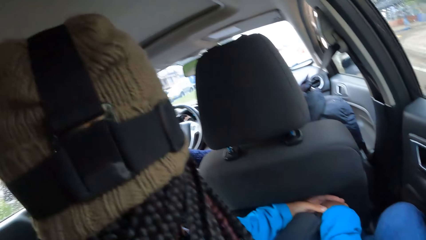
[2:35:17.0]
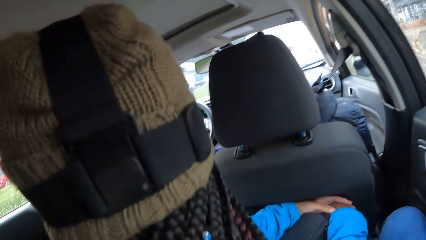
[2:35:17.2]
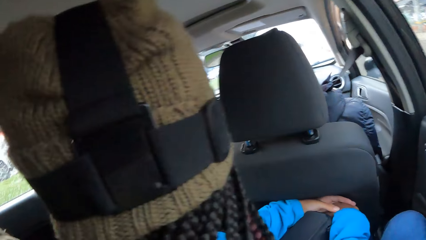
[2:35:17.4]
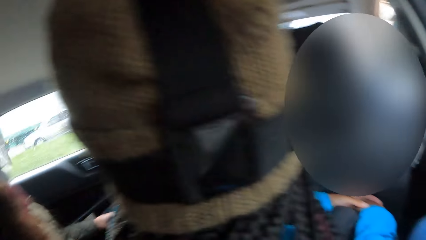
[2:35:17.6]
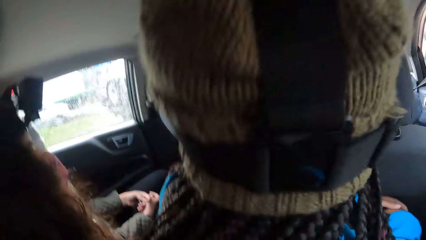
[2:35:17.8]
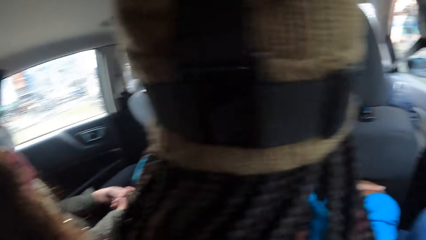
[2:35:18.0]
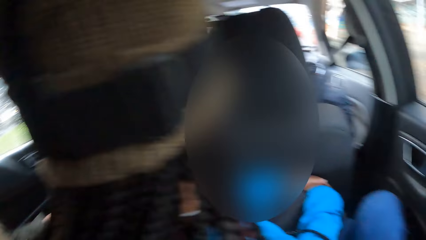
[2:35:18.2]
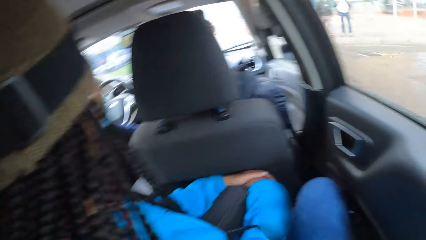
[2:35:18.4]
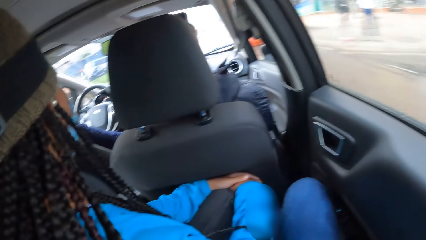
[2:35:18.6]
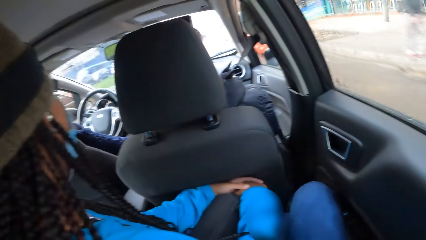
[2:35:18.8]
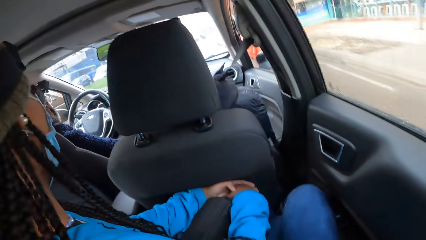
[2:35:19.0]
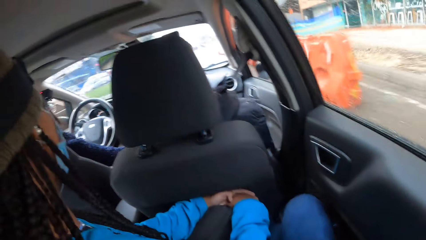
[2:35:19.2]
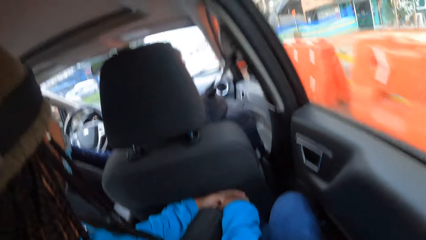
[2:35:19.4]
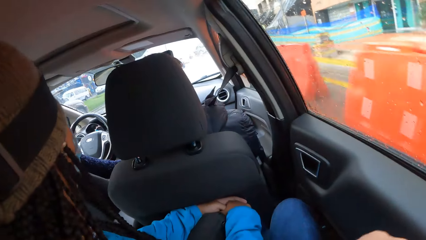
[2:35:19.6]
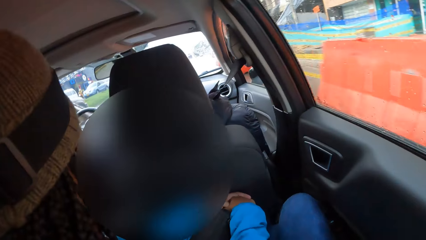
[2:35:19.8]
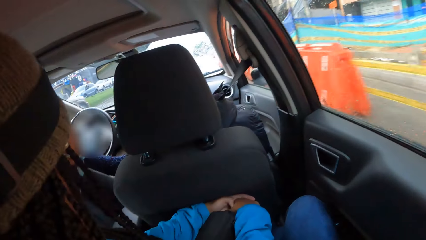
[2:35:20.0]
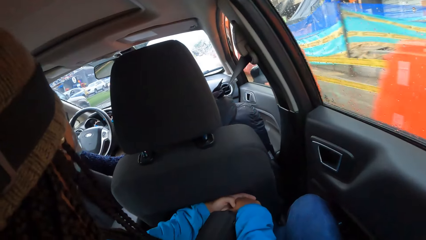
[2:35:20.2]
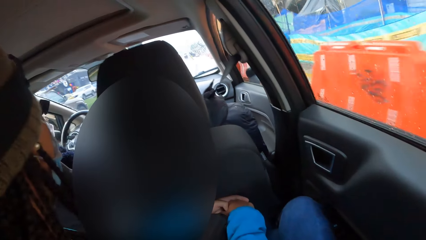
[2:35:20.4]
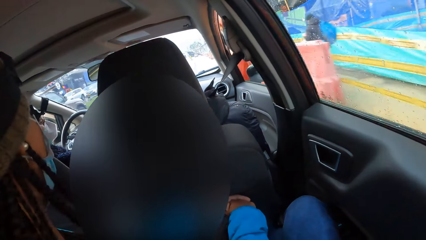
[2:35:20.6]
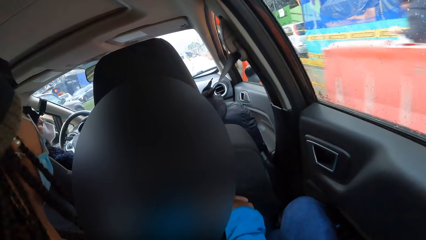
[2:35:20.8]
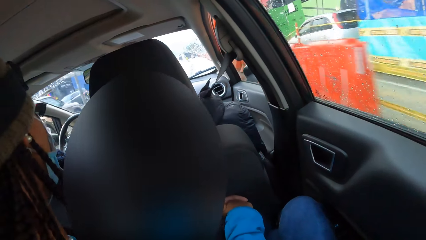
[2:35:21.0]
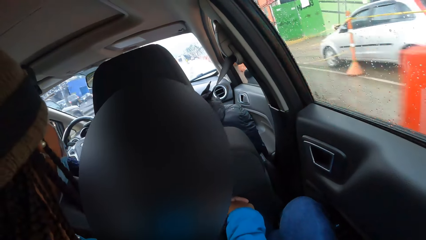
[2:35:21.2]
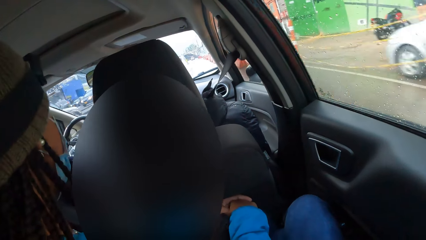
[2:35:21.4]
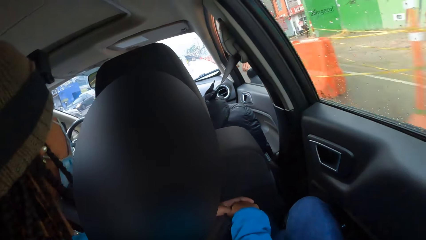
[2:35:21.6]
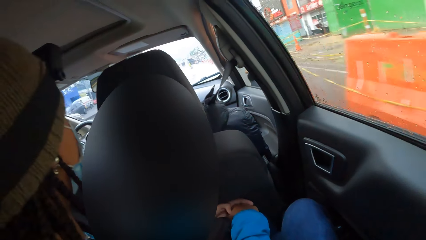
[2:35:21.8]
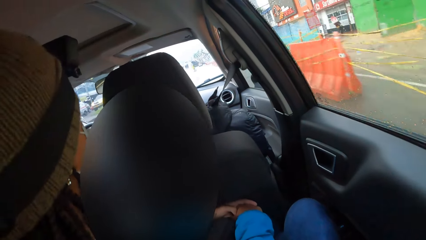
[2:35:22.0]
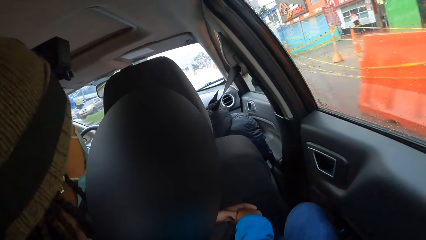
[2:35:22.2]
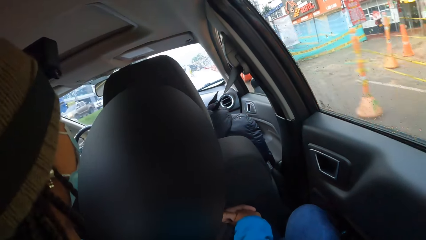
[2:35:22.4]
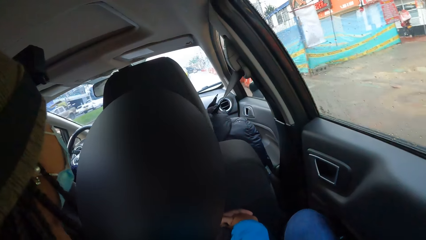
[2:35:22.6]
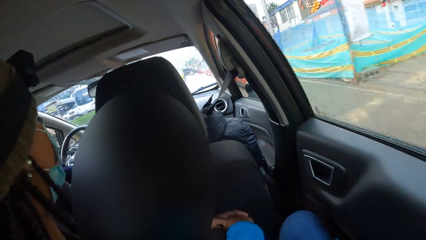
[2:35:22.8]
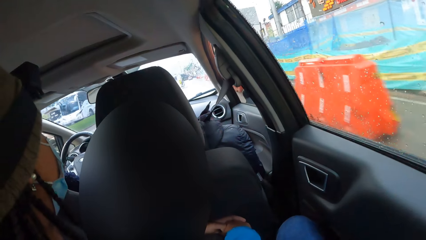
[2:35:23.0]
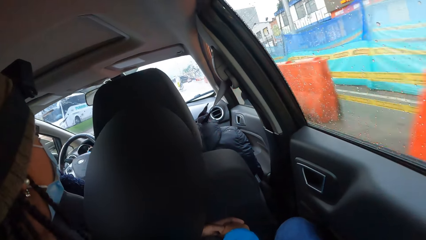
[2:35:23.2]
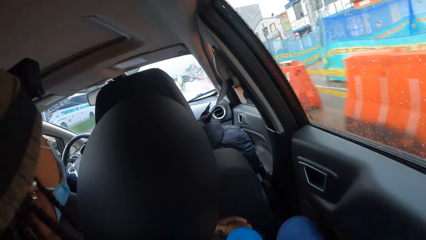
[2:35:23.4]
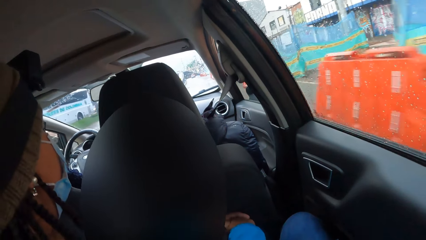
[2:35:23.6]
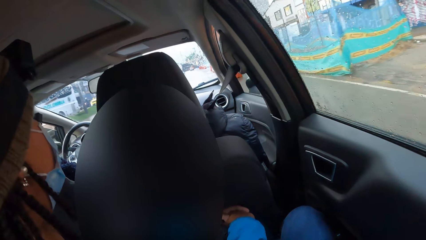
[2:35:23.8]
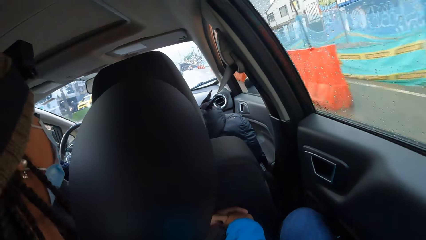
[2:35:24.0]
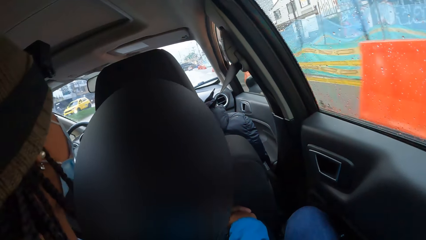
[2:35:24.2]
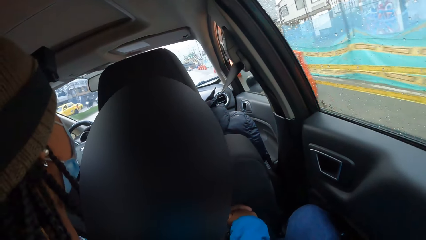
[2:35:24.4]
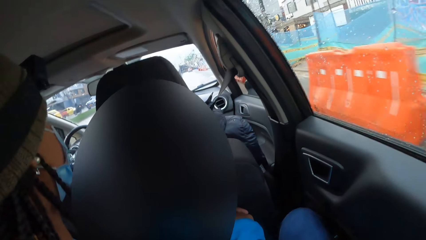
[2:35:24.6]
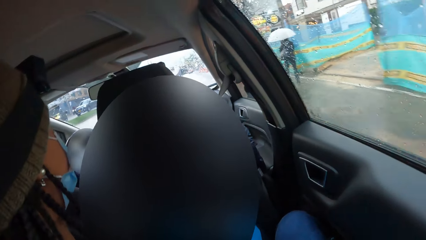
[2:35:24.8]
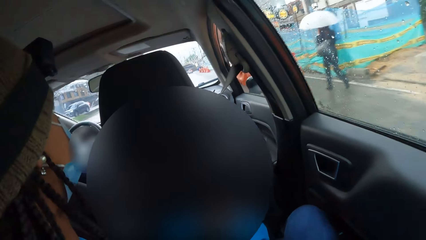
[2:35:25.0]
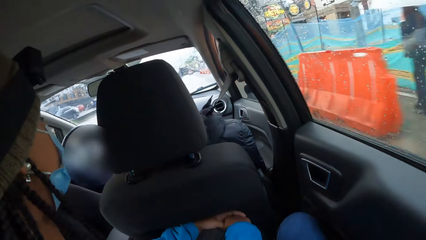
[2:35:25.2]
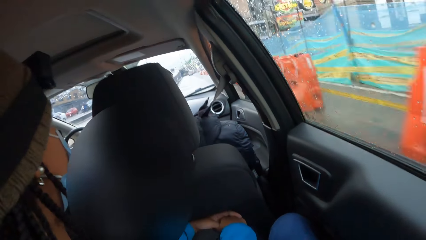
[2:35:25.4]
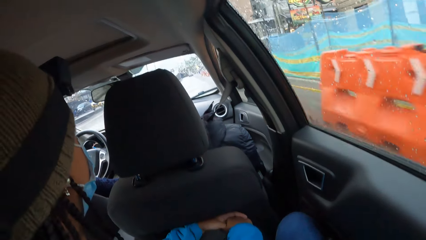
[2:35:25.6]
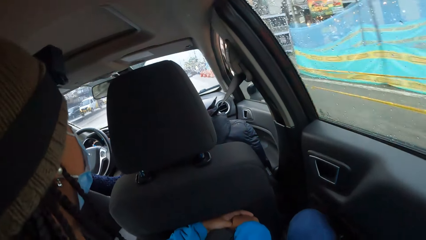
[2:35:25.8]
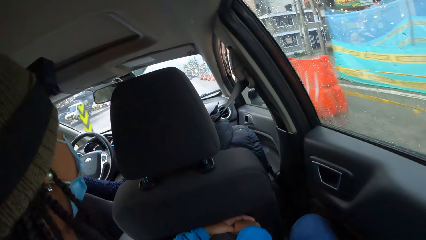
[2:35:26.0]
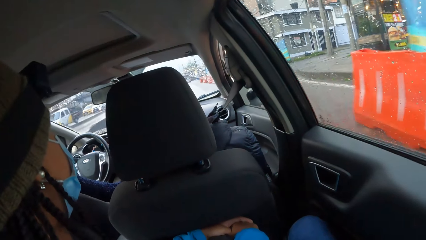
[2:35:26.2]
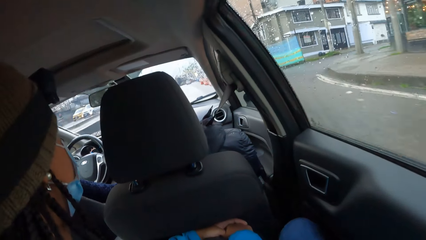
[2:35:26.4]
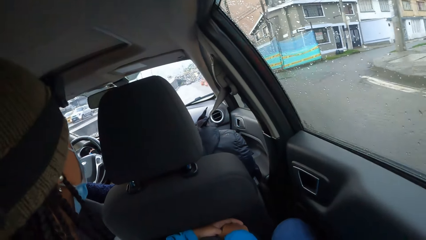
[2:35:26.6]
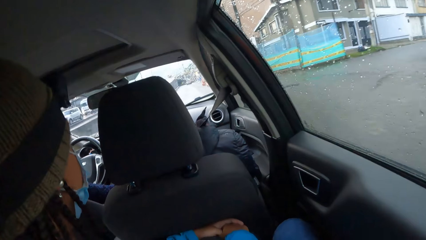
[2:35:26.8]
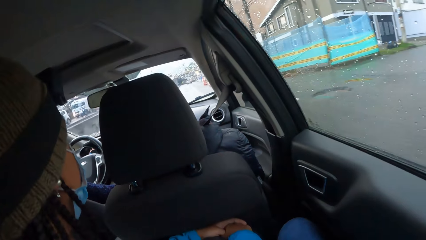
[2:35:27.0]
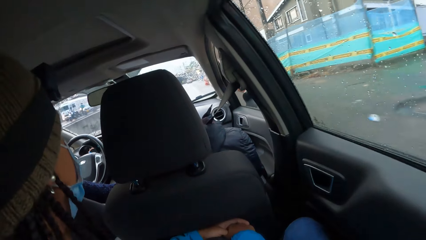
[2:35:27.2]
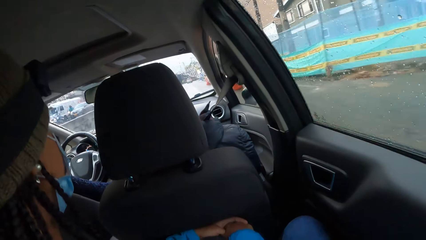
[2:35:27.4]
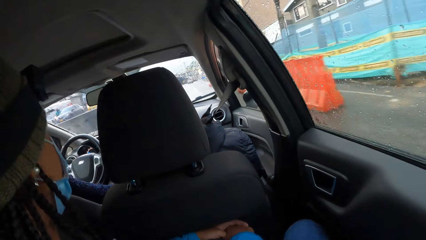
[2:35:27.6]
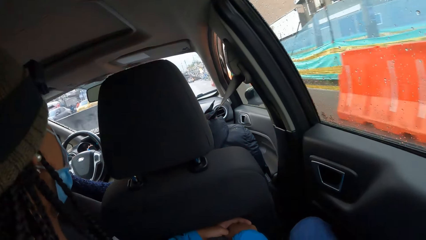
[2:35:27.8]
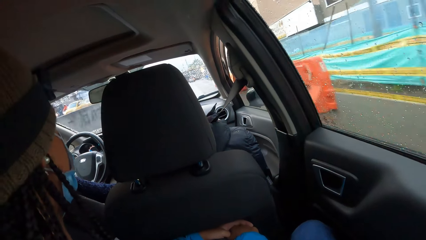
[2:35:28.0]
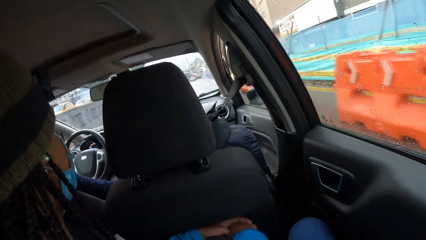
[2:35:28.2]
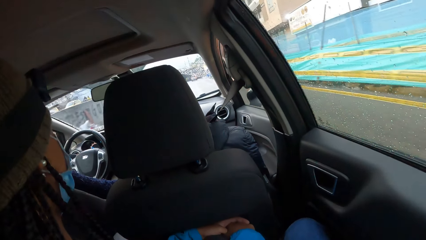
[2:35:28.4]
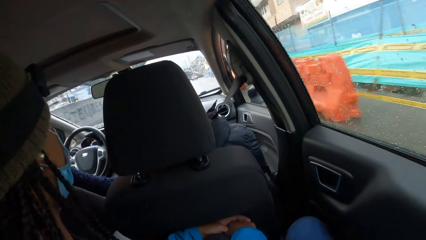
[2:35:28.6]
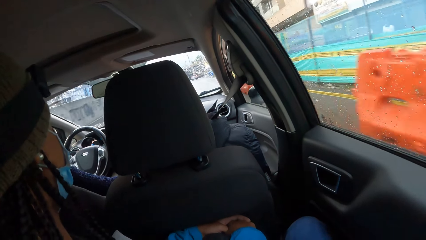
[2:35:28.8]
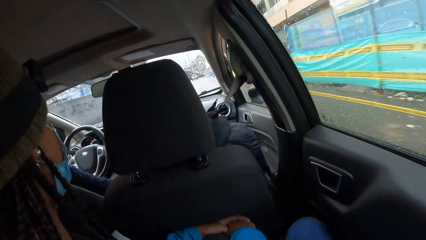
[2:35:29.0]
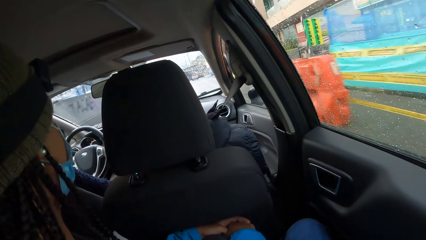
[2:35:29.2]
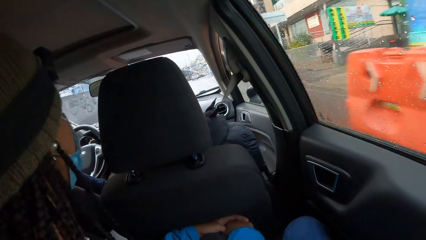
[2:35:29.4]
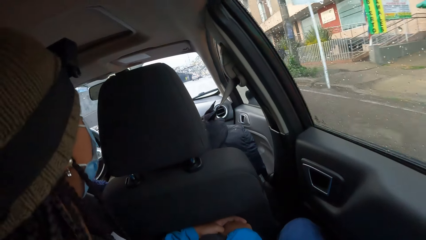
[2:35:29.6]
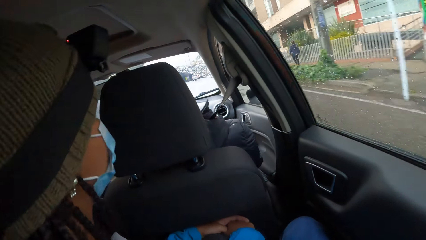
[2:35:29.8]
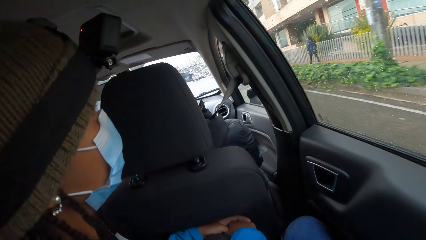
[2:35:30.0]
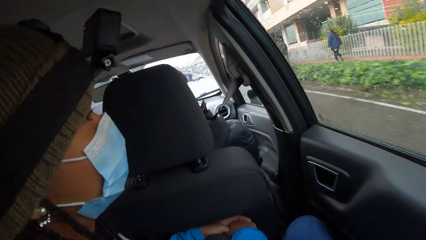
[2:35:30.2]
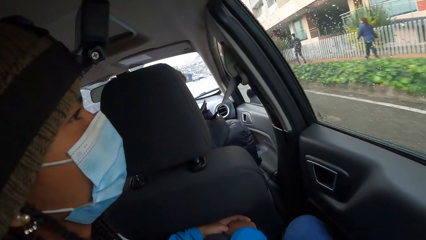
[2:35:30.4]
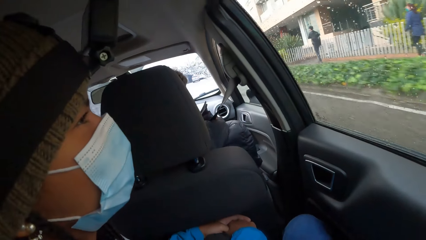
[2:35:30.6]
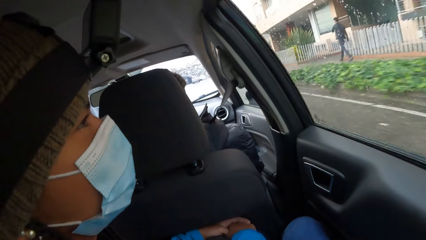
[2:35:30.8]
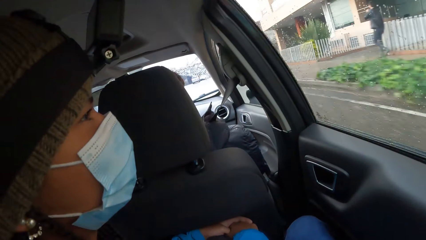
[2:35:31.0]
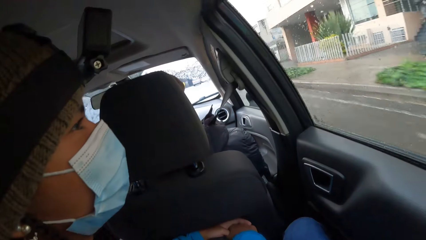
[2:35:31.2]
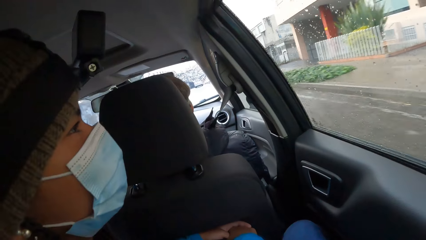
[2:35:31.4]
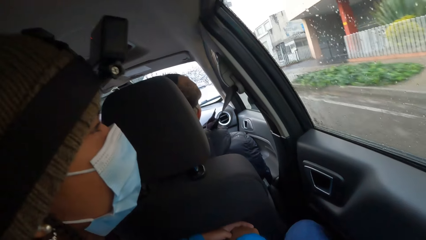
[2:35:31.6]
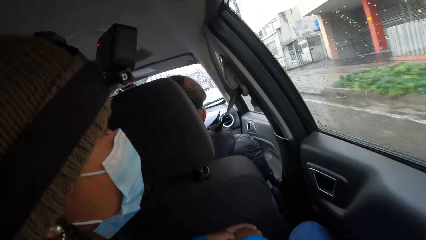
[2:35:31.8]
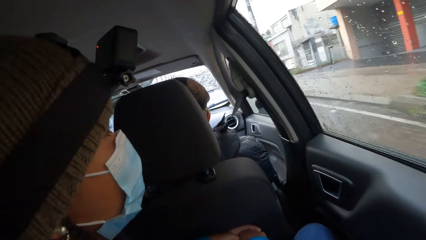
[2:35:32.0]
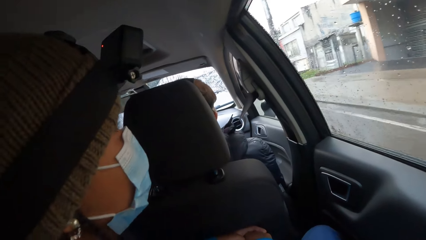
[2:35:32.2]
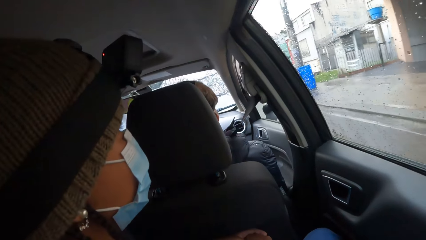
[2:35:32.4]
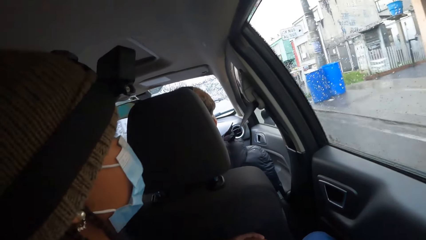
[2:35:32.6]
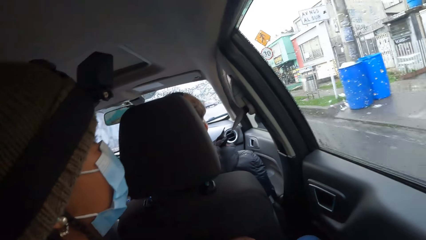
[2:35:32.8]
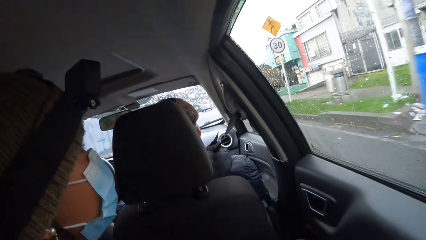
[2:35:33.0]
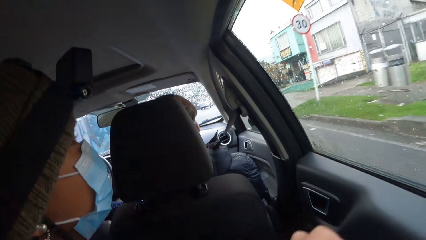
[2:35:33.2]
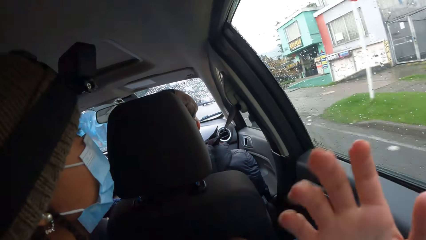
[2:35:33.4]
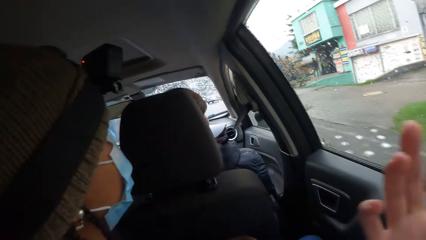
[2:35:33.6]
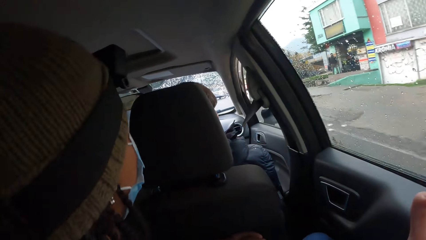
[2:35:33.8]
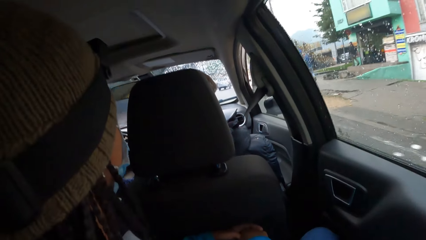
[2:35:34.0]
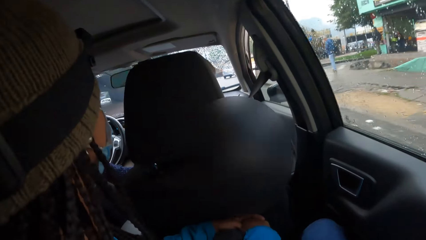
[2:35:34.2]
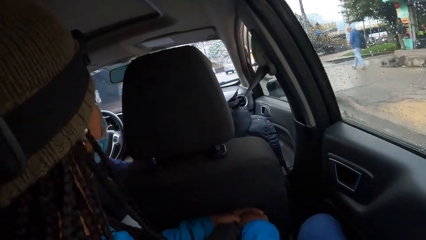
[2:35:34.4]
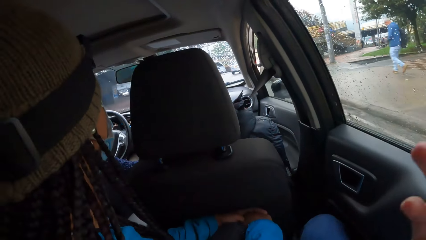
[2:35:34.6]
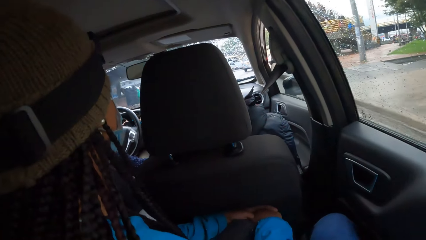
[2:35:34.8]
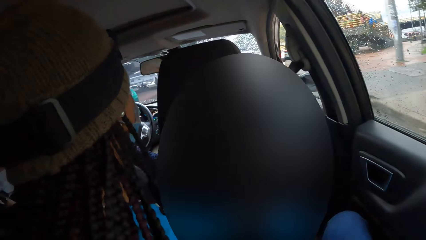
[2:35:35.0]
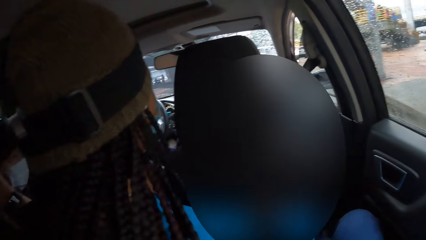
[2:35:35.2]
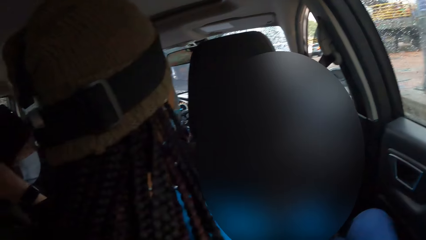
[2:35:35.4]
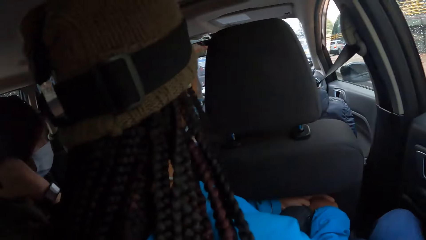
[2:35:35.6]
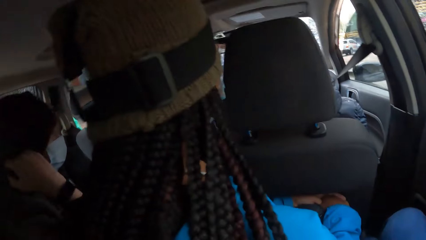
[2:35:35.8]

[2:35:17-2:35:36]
The camera wearer touches his face with his right hand. He moves his hand.
